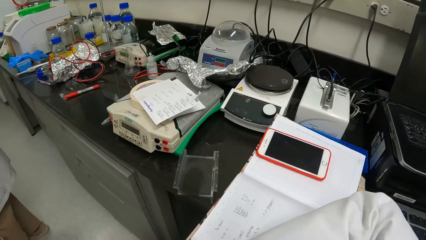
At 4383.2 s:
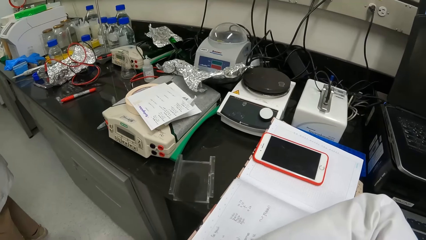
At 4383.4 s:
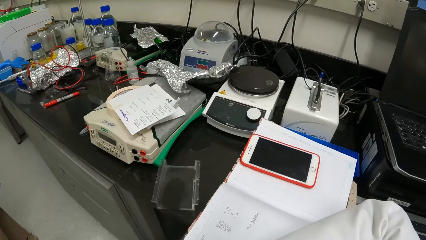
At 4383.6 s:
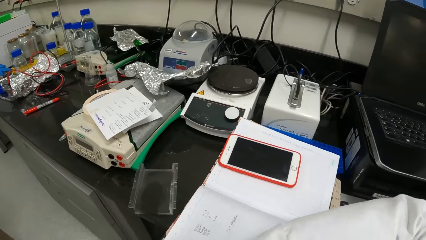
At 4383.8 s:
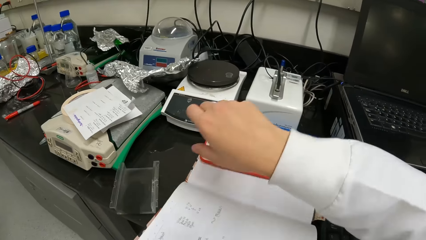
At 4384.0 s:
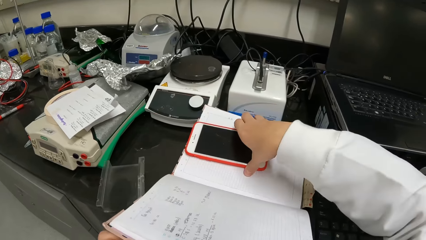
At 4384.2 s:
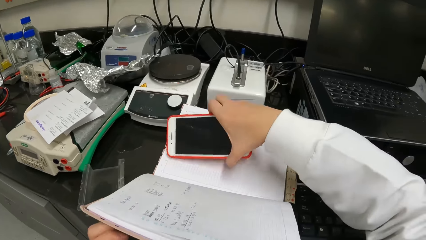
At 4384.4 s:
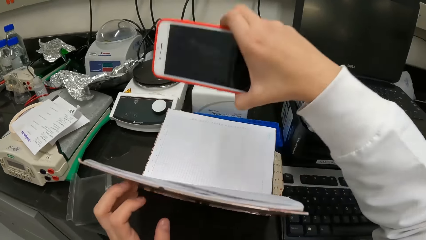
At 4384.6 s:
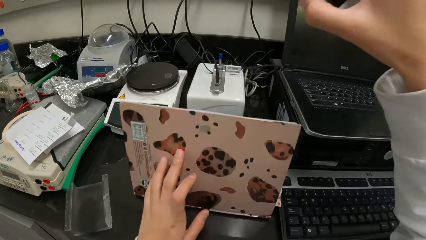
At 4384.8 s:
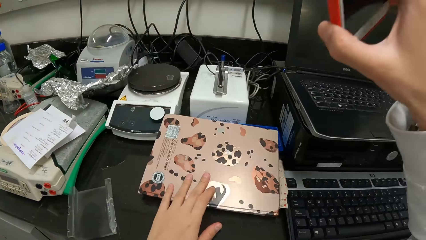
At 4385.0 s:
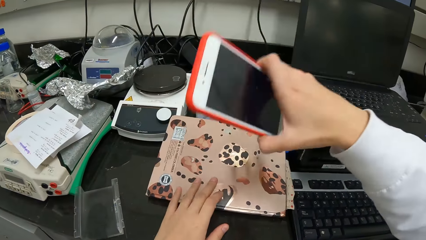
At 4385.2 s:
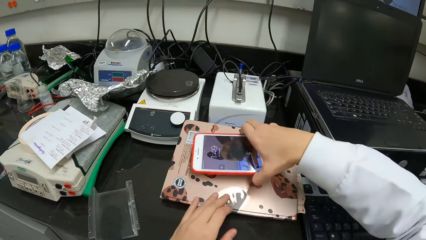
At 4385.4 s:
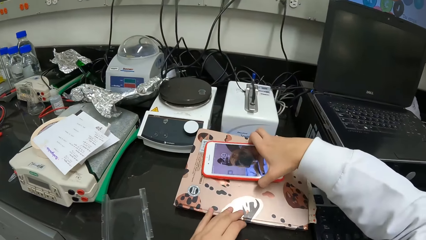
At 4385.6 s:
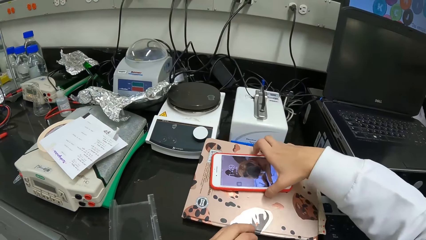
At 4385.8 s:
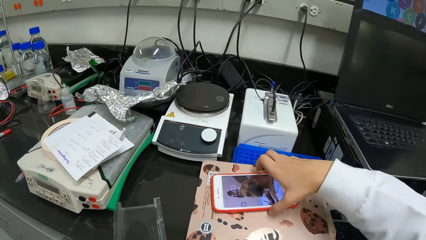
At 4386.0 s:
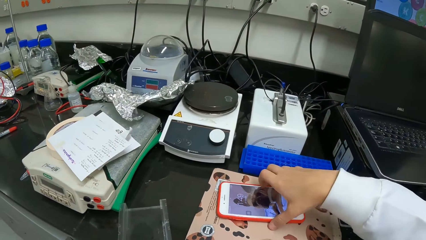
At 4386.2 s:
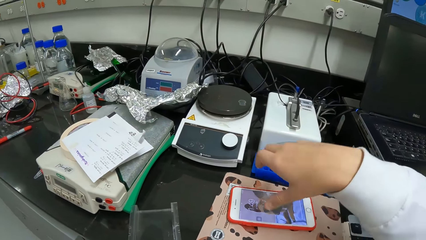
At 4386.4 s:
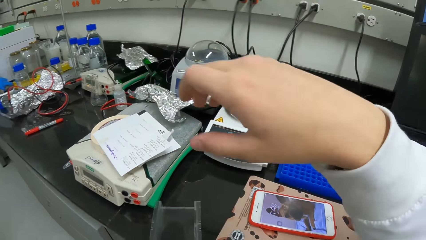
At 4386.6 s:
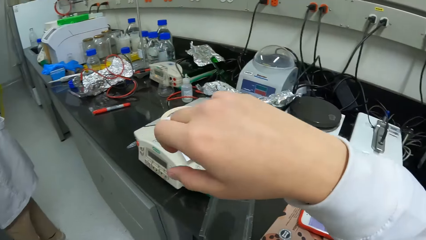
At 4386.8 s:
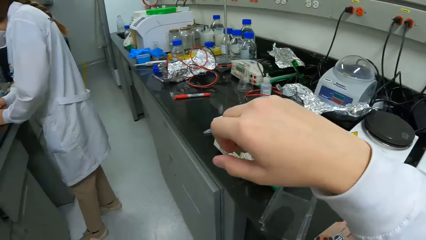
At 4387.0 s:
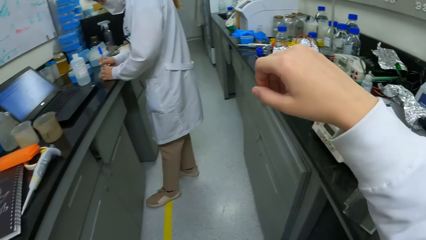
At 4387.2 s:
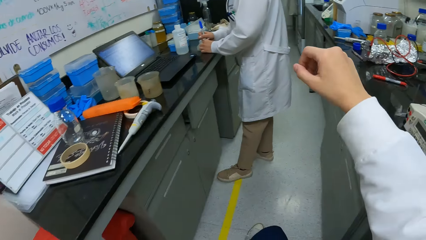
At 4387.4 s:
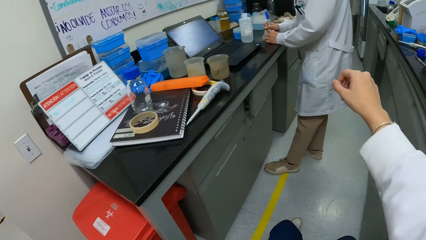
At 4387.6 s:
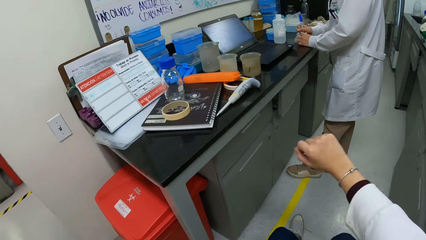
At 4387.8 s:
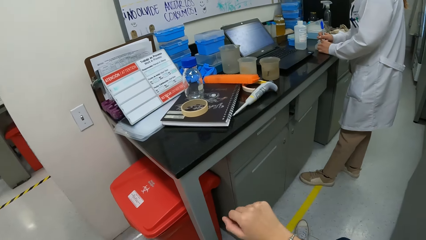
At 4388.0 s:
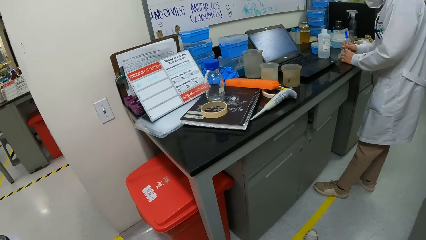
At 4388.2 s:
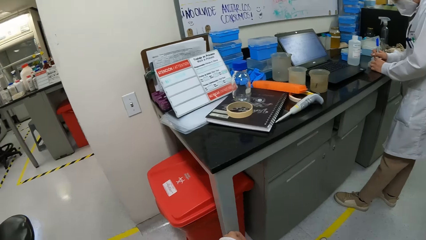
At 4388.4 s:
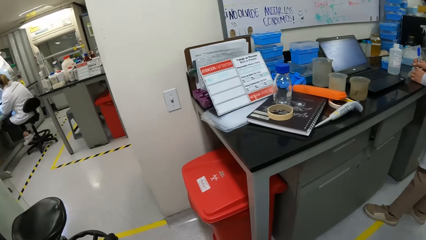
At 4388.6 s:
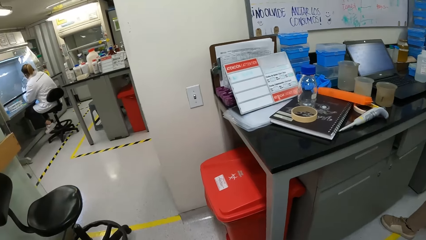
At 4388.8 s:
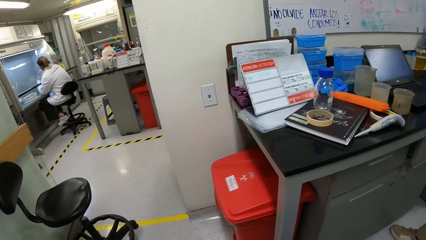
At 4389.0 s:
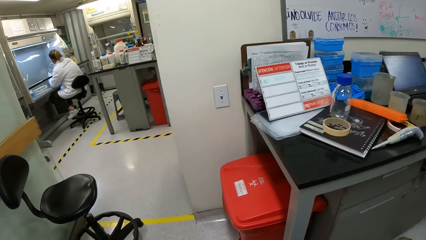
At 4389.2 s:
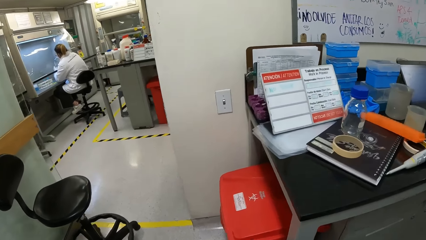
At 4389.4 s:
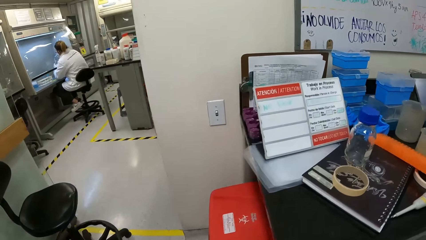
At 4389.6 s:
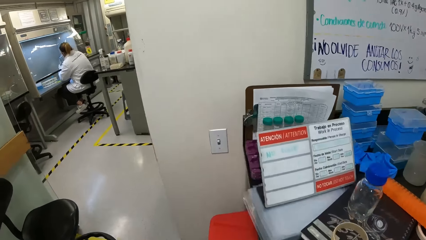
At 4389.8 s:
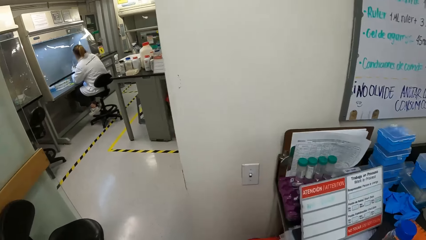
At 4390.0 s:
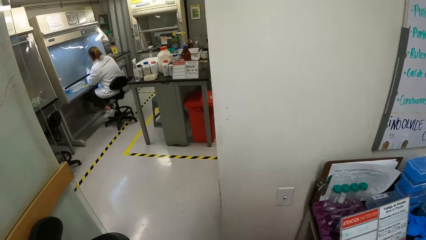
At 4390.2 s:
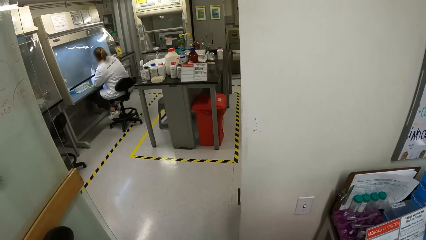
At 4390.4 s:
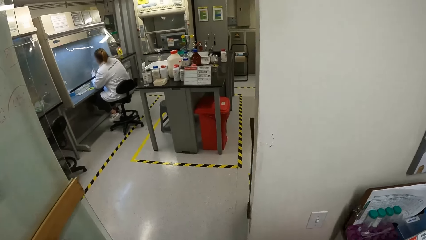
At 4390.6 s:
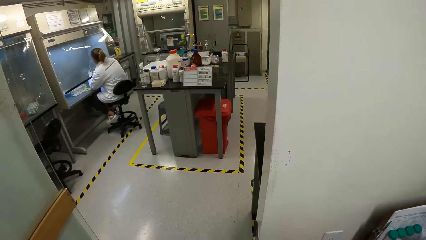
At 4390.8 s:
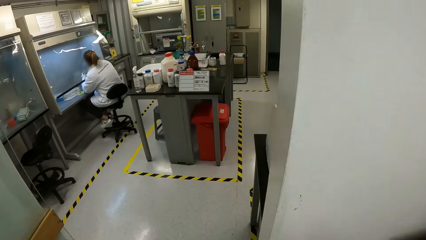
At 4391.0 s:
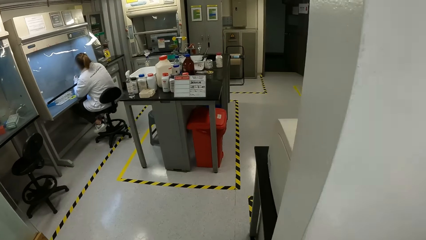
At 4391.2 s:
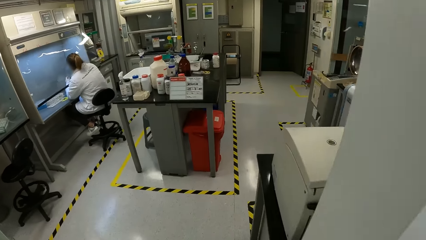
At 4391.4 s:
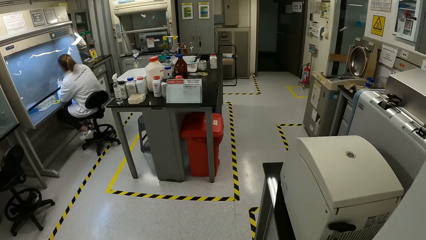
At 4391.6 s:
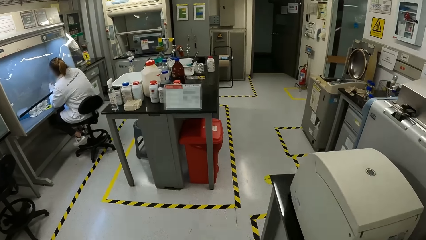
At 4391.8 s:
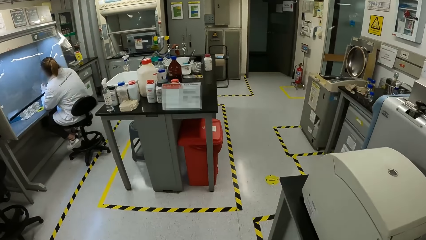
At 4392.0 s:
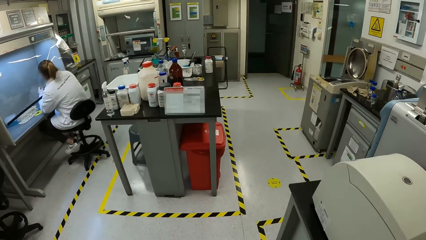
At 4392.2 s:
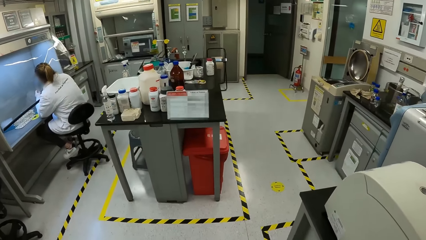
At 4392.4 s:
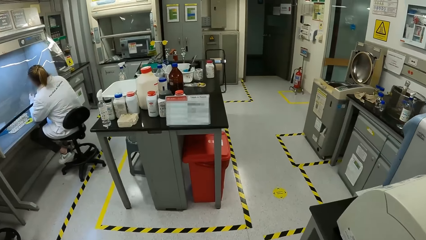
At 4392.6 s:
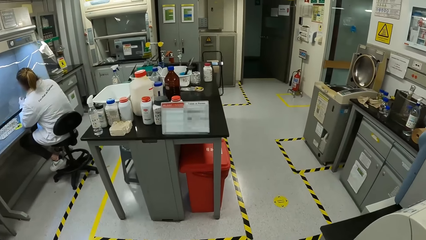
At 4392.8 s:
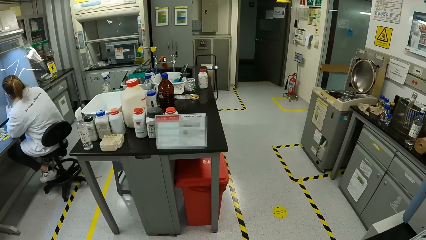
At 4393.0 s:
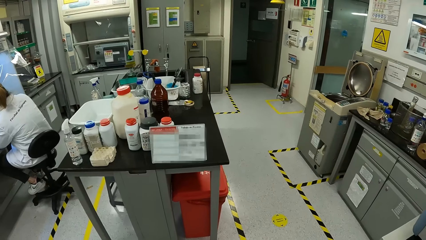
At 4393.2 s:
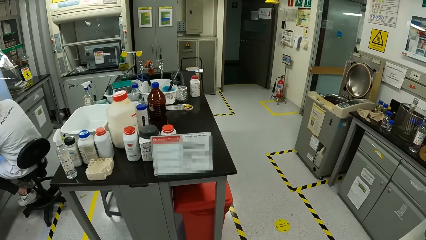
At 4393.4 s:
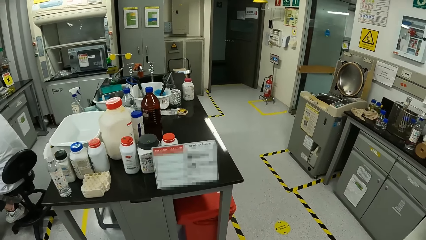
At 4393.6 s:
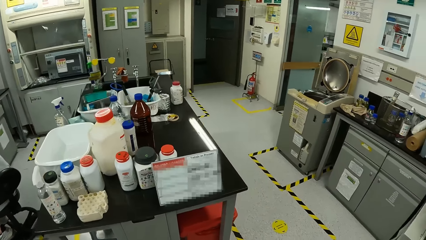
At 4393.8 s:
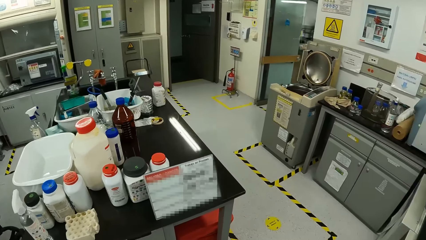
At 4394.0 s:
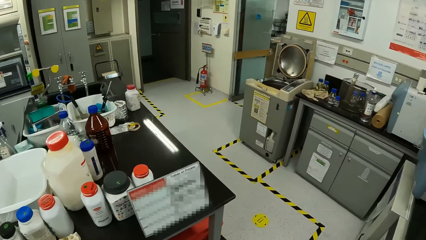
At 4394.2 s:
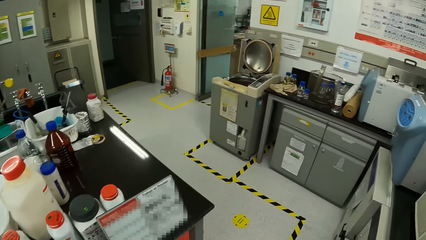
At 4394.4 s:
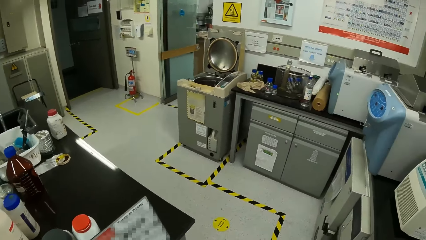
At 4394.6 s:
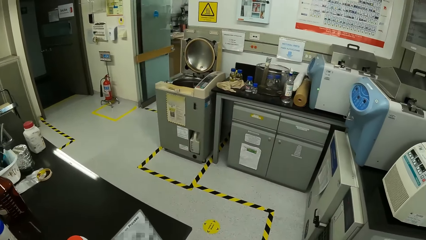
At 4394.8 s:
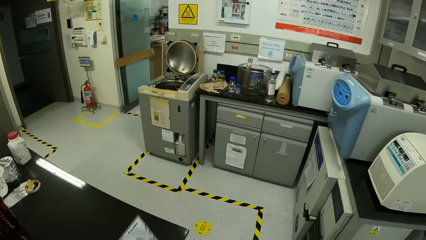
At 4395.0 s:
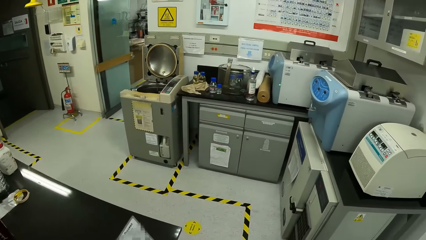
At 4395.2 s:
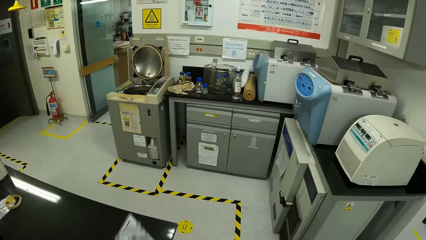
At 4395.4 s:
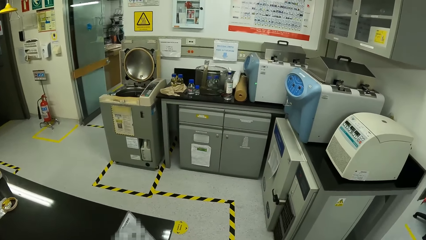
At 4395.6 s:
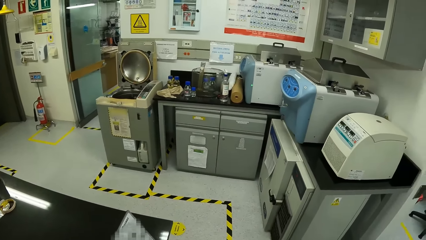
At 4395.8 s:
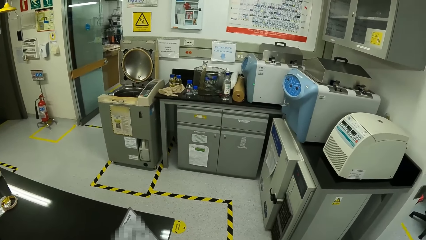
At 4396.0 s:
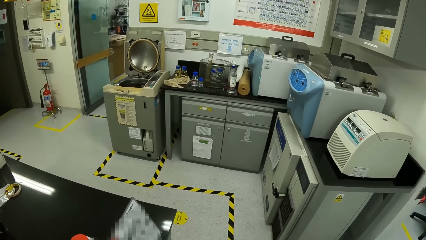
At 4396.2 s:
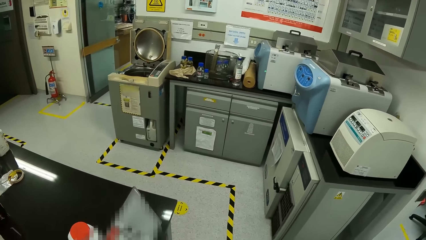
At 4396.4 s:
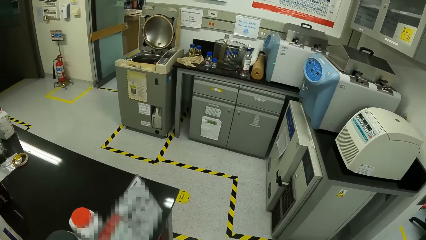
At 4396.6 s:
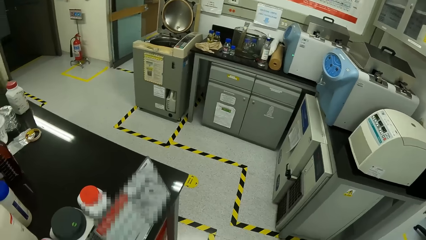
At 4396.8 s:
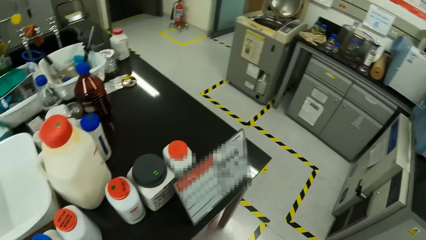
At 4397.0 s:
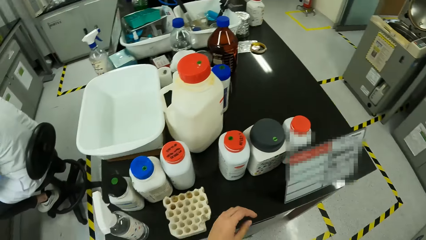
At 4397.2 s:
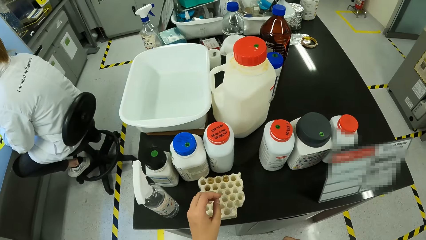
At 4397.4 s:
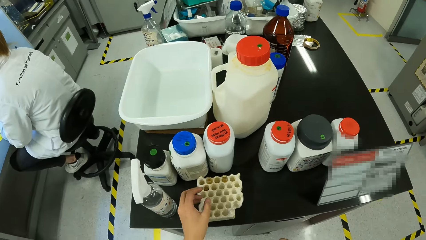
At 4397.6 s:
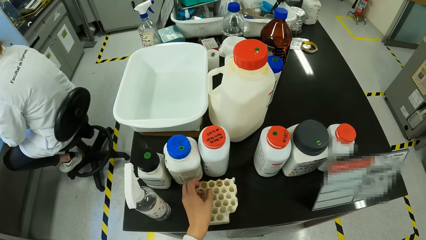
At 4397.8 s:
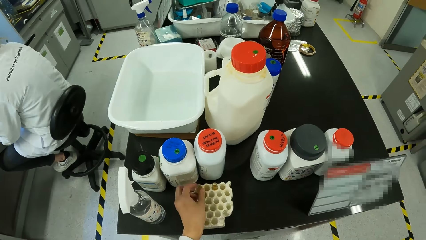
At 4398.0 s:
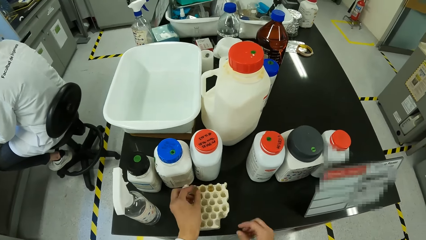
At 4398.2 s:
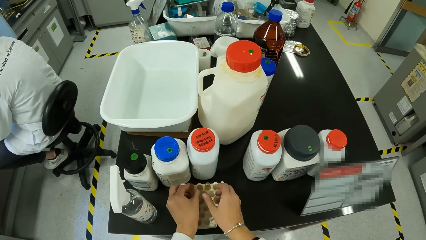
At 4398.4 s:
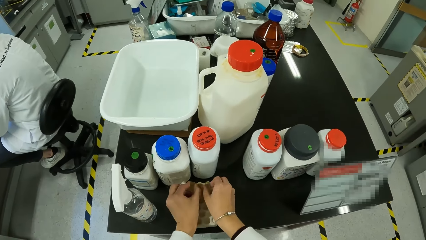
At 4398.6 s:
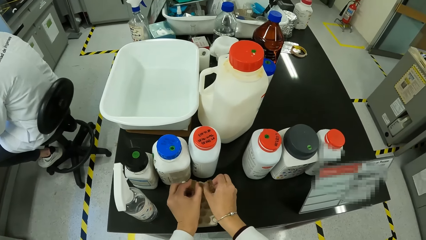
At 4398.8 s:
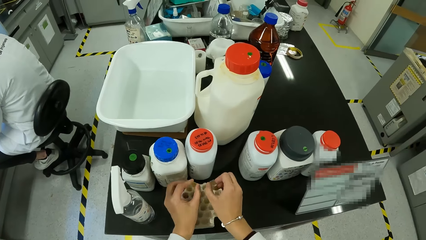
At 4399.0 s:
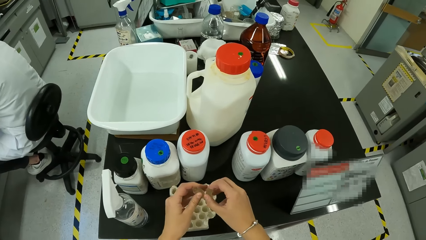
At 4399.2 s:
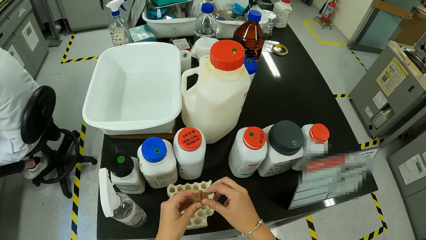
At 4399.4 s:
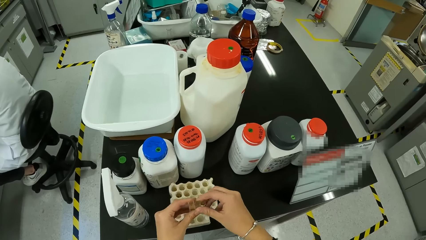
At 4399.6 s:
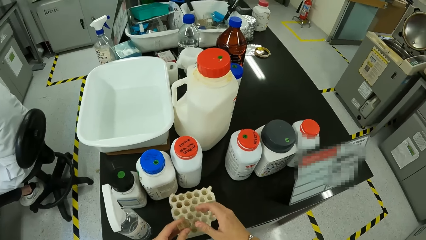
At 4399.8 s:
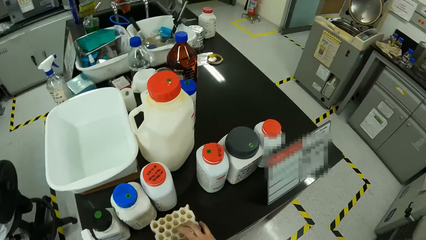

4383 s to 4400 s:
The camera wearer puts the pens in the pocket. They pick up the phone. They close the book on the table. They put the phone on top of the book. They look around the laboratory. They rotate with the chair. They stand up. They walk around the laboratory. They look around the laboratory. They pick up the test tubes.
